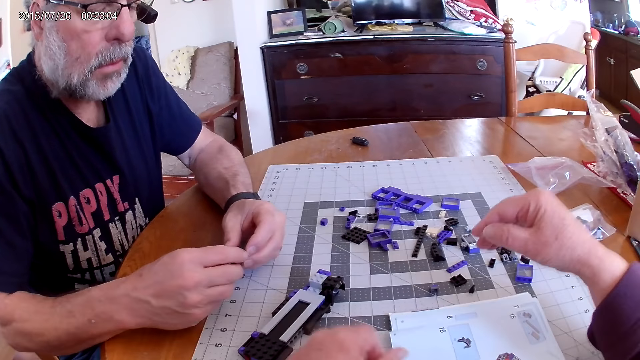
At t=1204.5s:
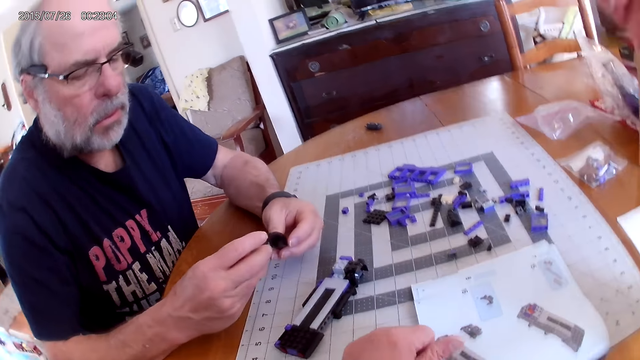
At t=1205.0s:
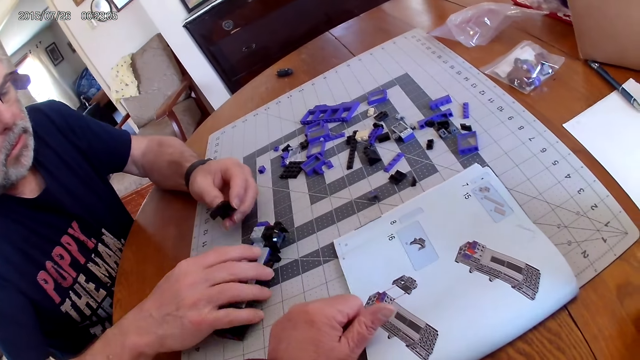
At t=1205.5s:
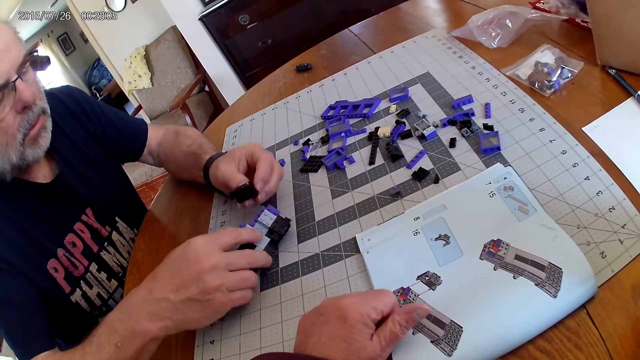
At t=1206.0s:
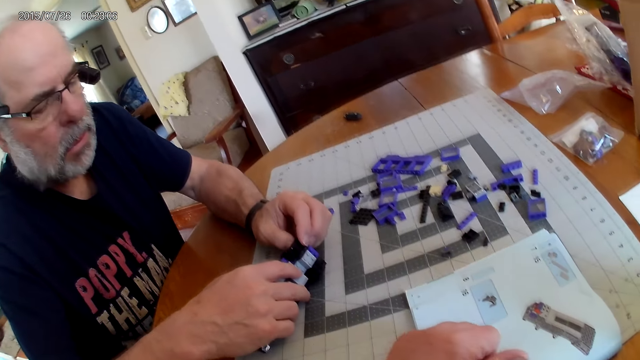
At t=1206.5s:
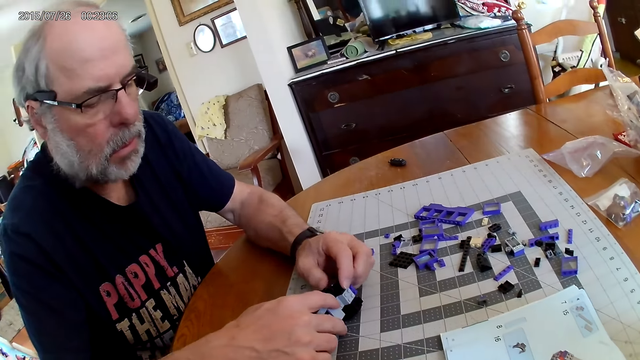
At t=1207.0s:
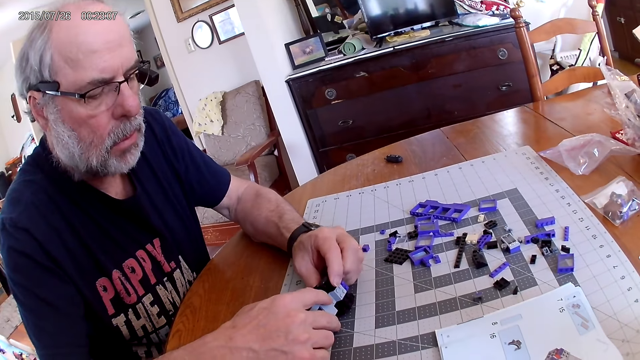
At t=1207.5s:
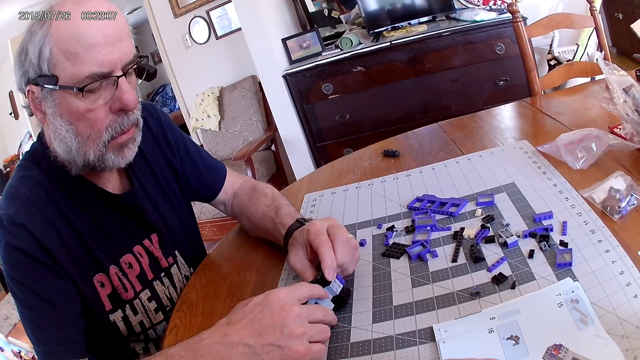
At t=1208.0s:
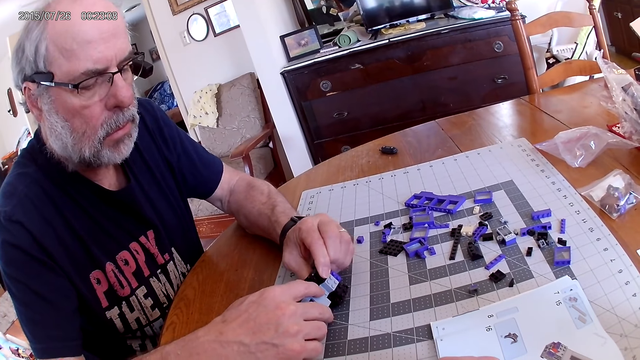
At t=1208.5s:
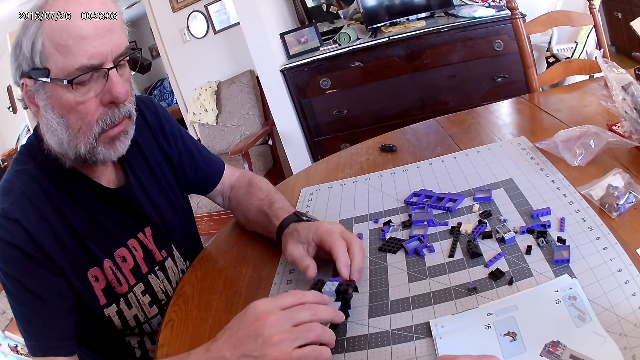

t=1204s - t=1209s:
A man fixes the plastic piece on the plastic model.

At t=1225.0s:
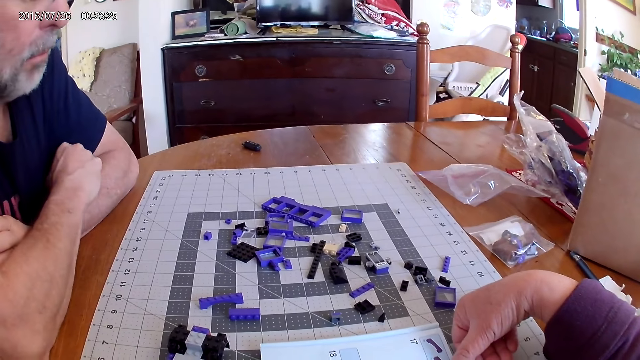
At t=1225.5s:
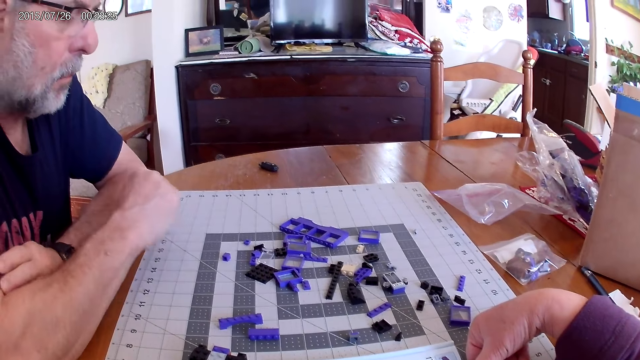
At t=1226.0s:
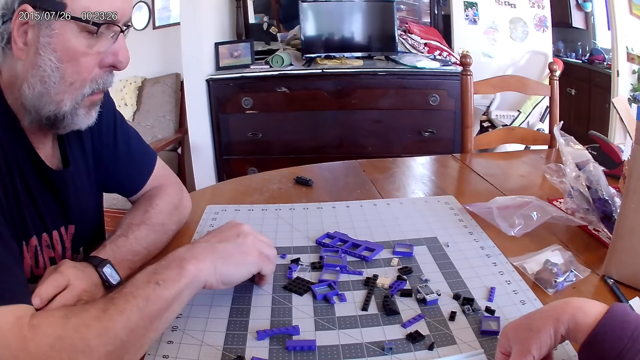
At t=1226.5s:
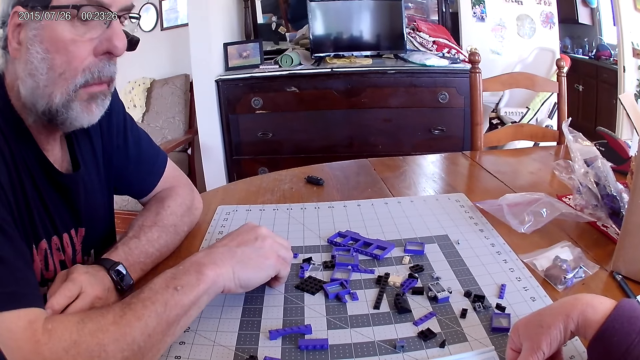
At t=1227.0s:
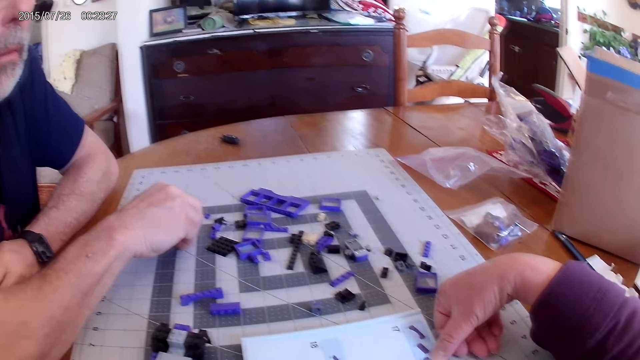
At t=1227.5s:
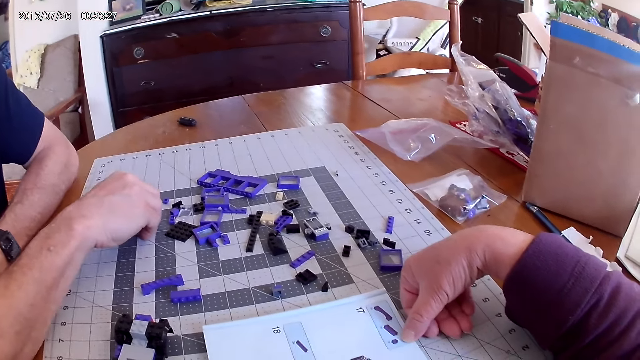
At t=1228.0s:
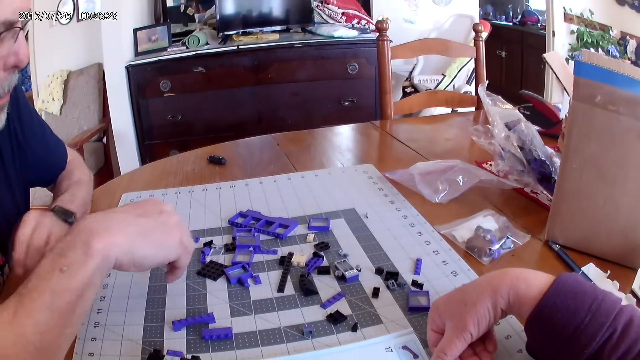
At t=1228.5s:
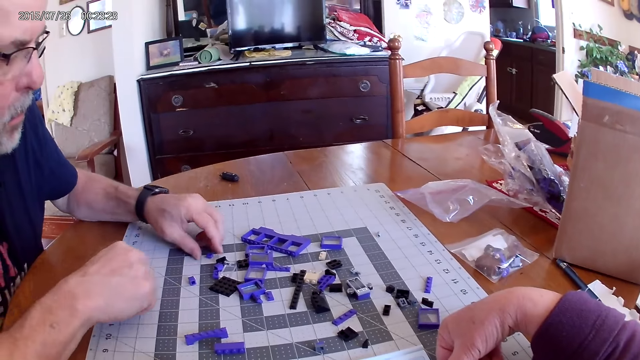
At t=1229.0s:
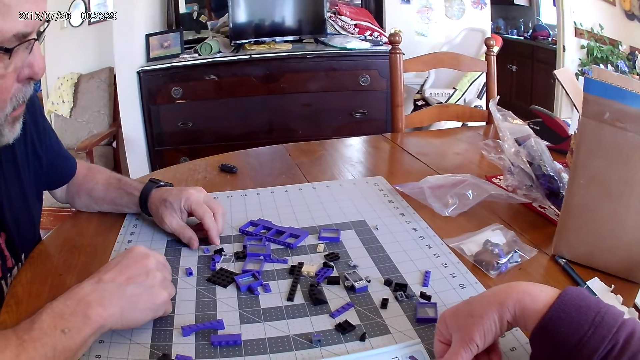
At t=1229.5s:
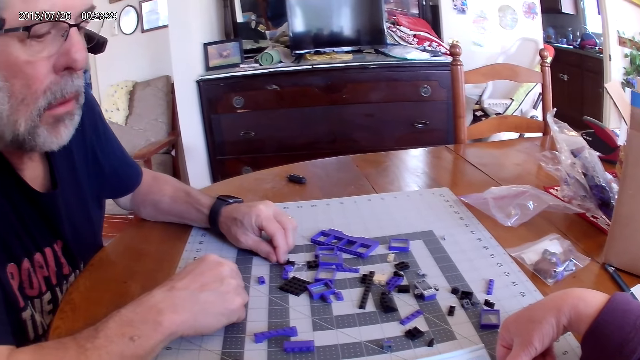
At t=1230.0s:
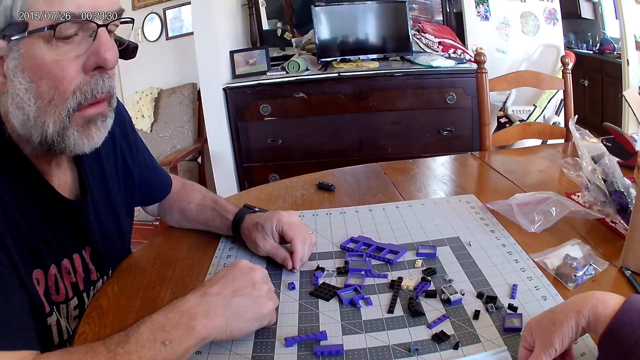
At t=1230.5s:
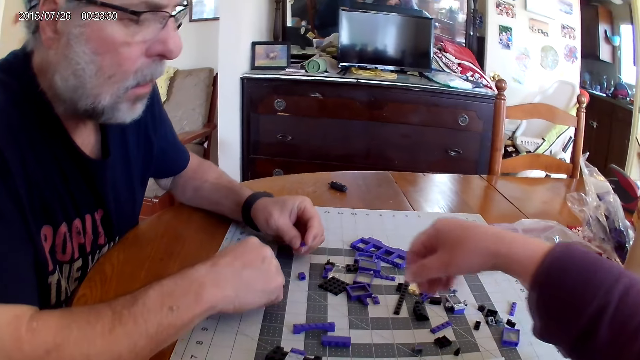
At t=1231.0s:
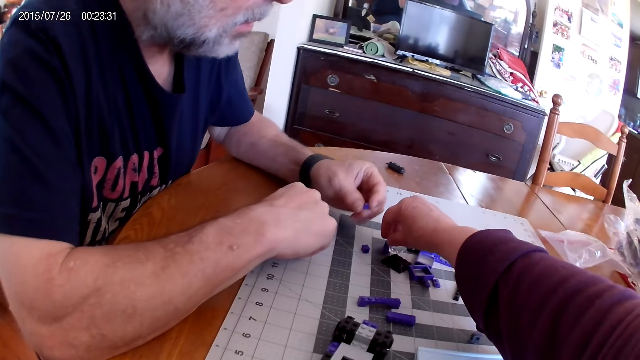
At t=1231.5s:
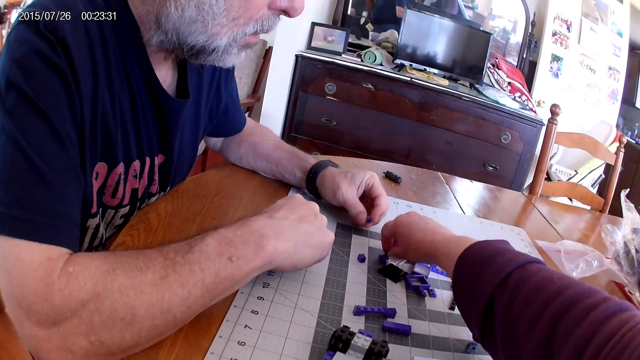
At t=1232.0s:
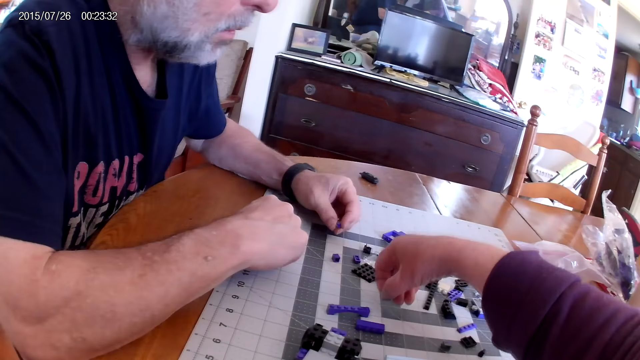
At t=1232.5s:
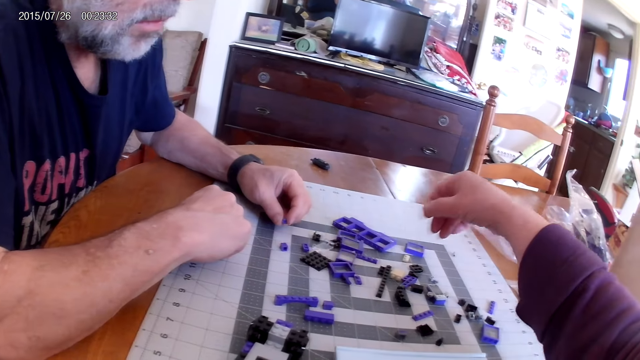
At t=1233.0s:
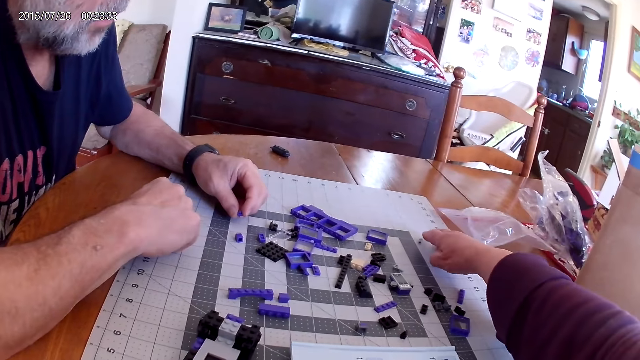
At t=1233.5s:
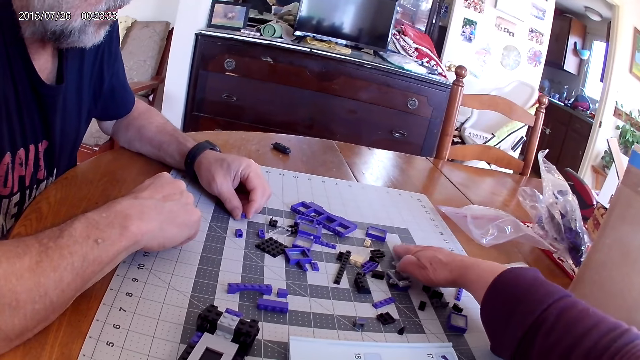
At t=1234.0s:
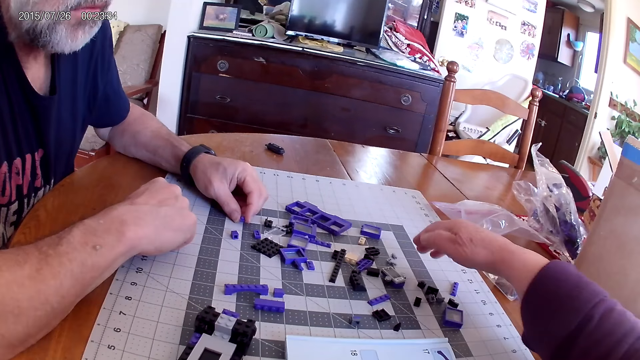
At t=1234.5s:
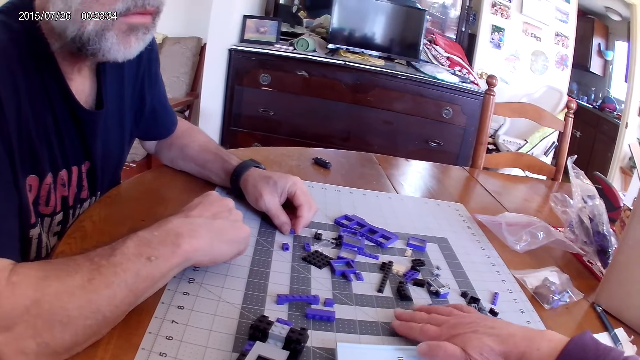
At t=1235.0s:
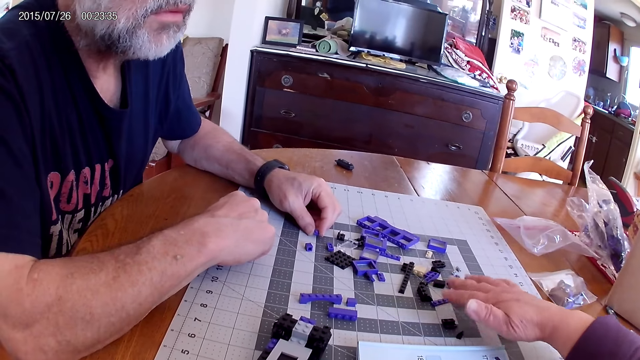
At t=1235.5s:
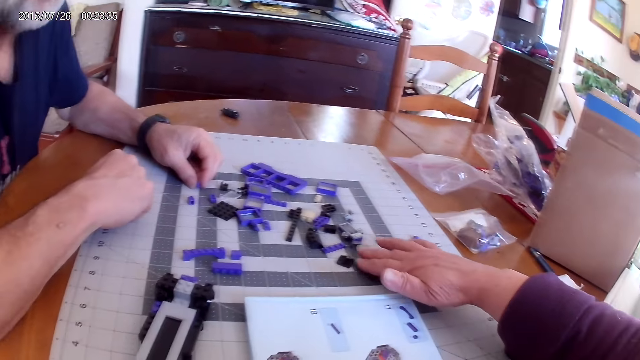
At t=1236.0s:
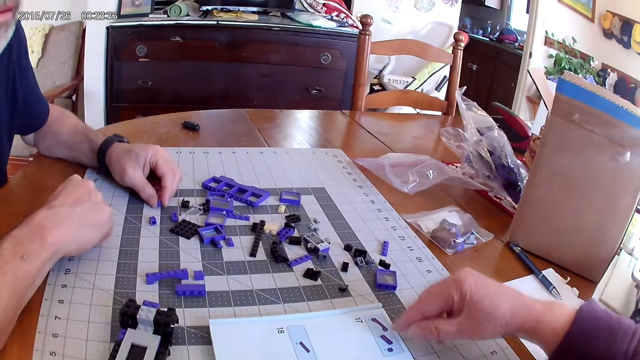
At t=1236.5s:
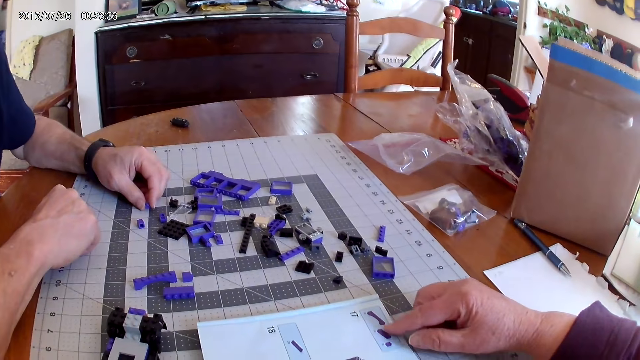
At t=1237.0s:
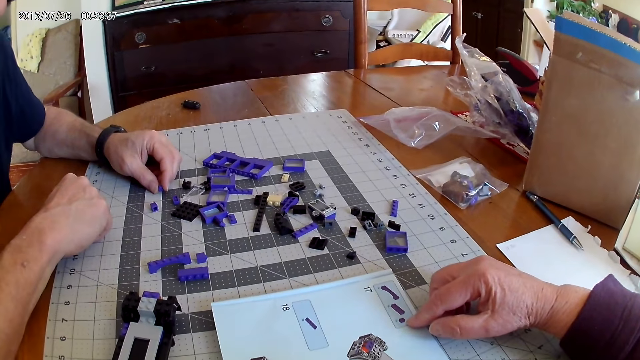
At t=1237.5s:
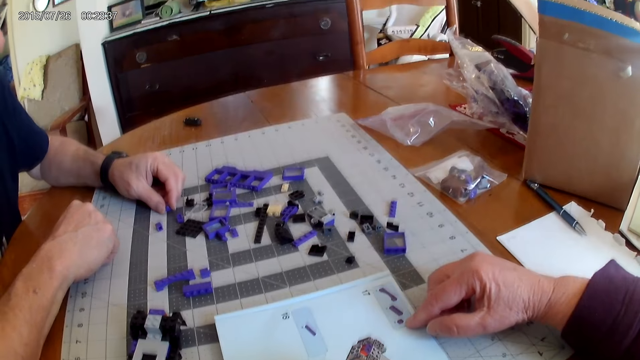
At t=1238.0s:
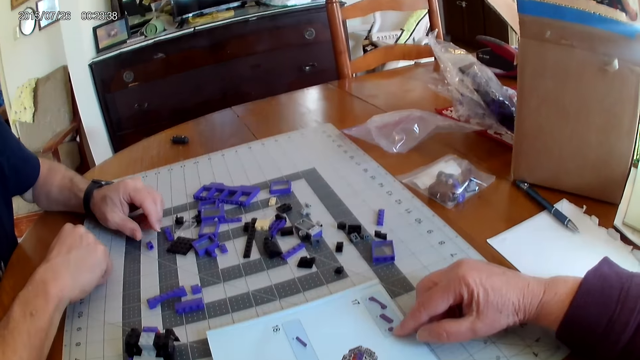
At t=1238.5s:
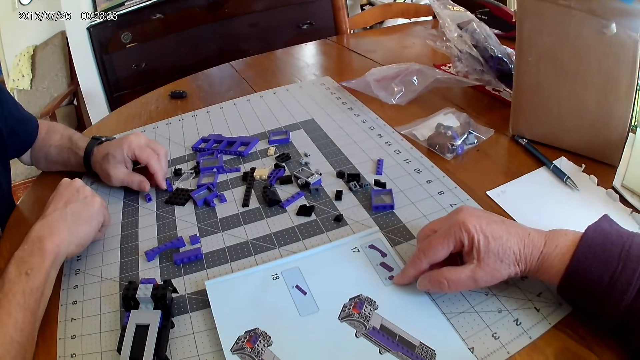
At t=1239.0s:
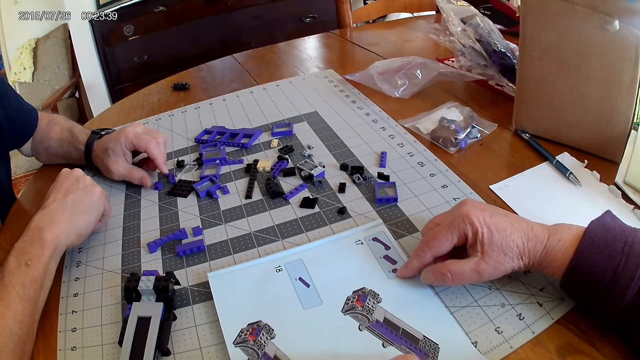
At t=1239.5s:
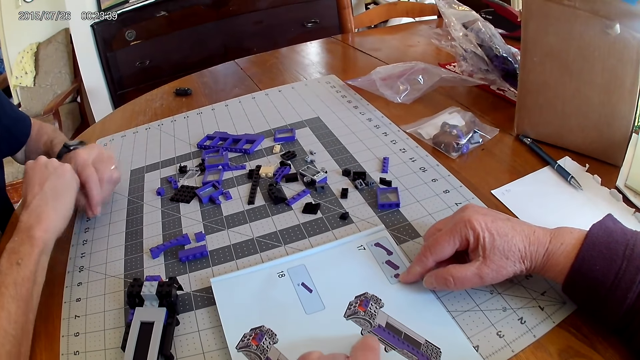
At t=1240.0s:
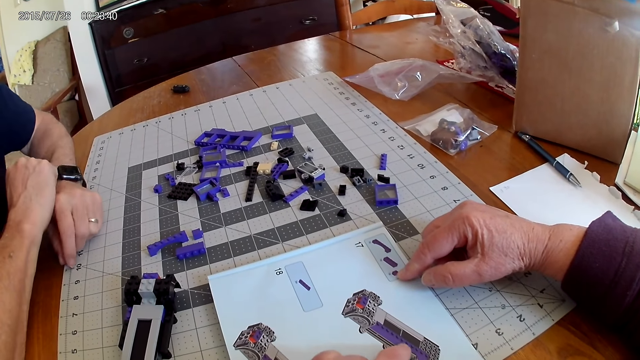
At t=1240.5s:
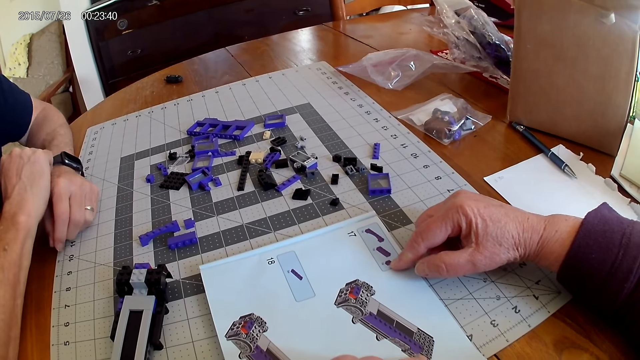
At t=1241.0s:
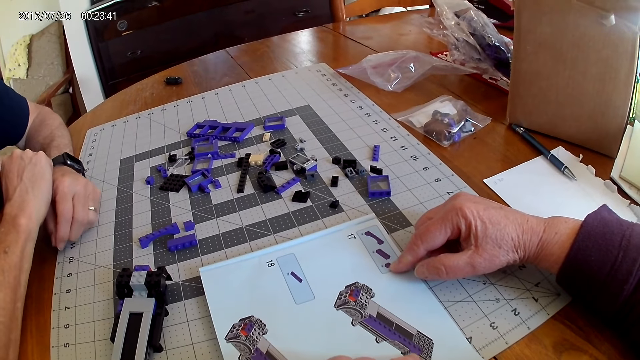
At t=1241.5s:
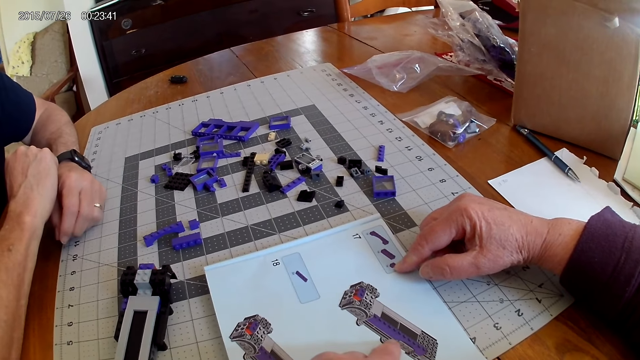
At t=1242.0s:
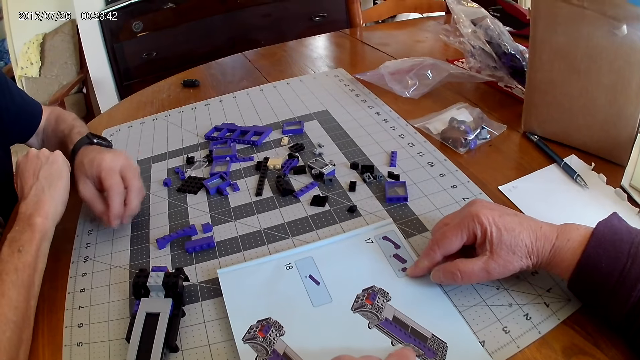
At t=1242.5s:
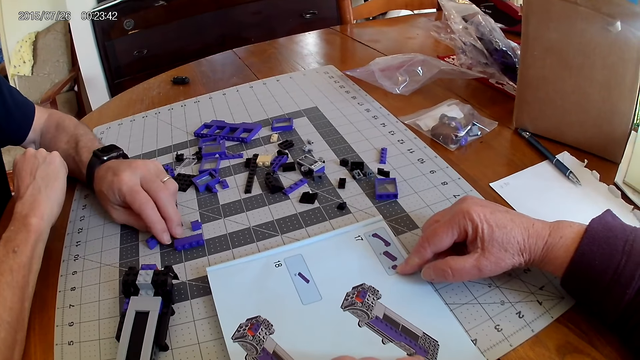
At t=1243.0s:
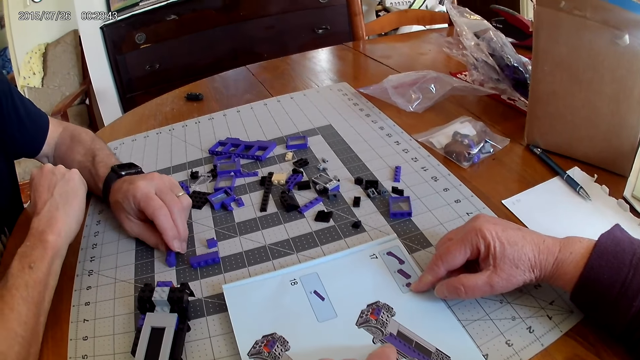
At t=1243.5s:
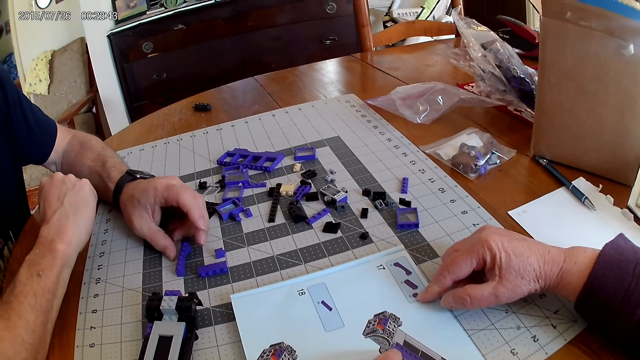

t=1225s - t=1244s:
The camera wearer looks at the manual instructional book. They move the plastic pieces. They point at the instructional manual book.
